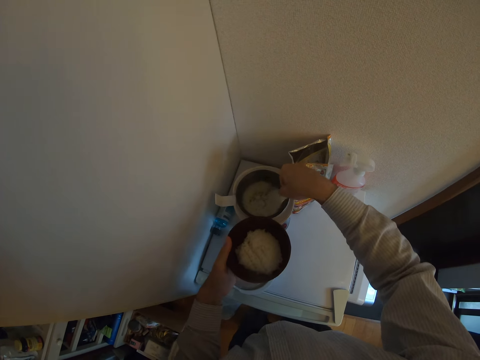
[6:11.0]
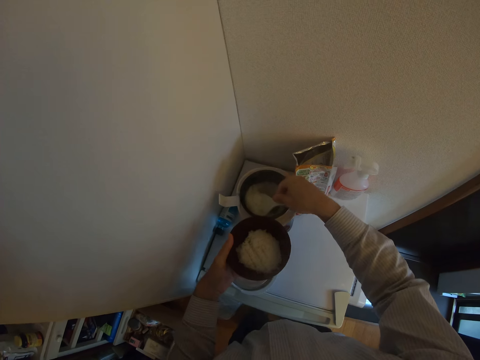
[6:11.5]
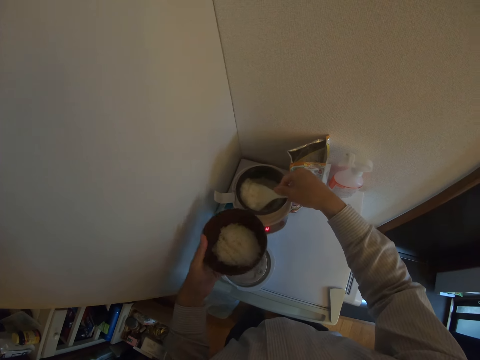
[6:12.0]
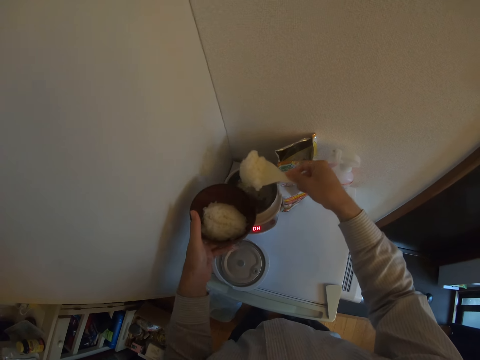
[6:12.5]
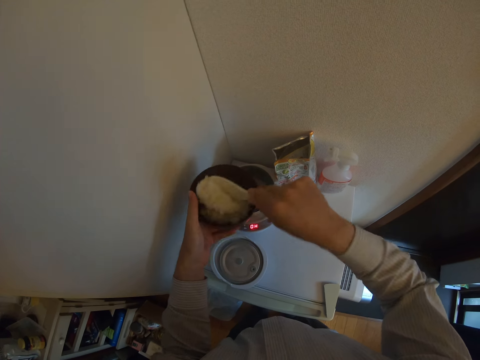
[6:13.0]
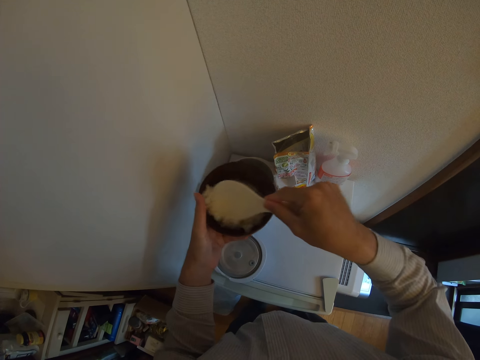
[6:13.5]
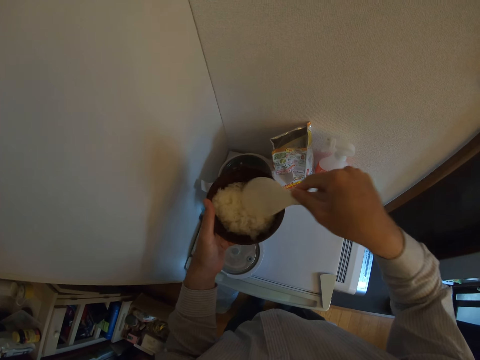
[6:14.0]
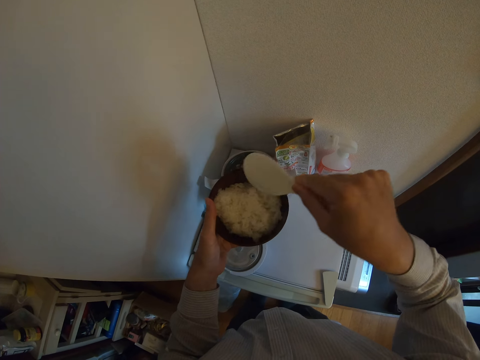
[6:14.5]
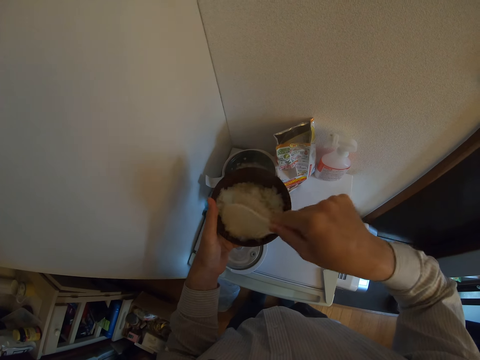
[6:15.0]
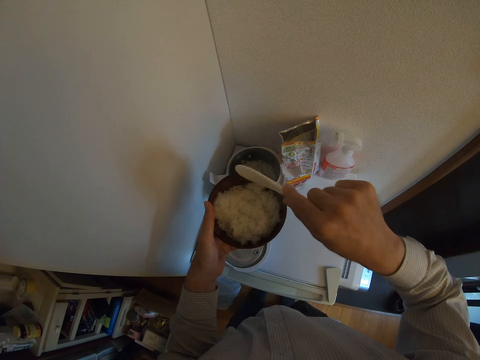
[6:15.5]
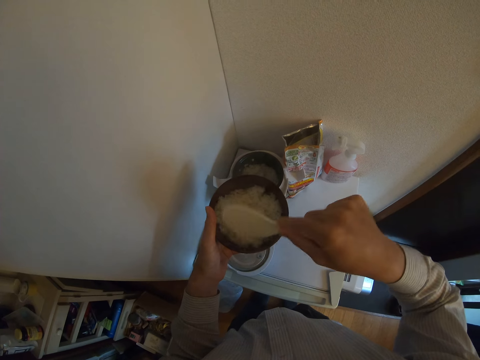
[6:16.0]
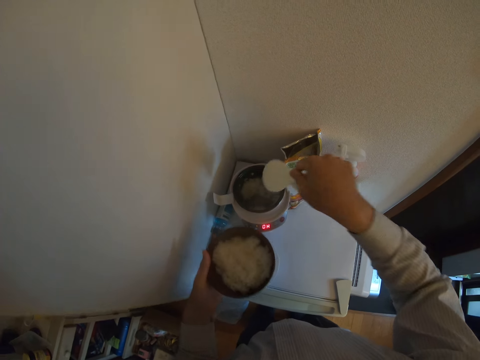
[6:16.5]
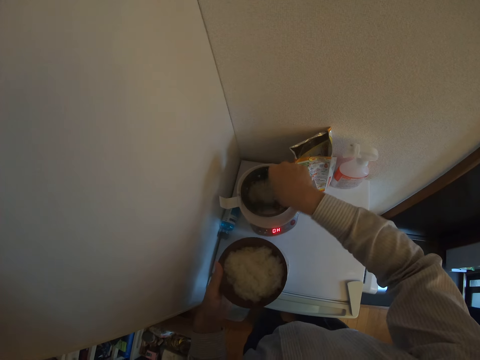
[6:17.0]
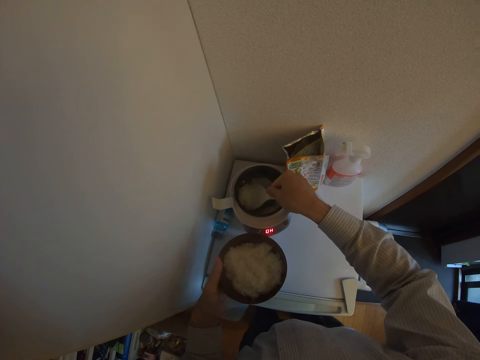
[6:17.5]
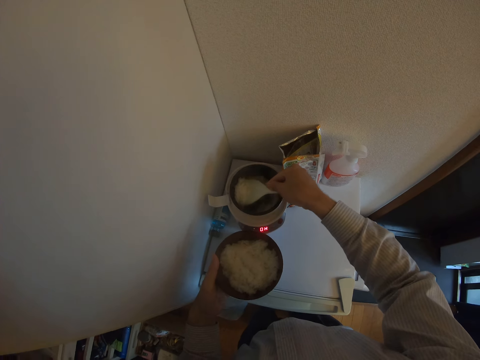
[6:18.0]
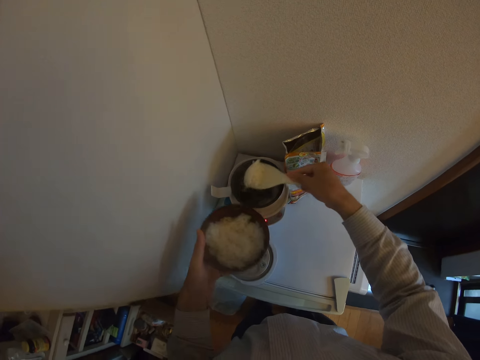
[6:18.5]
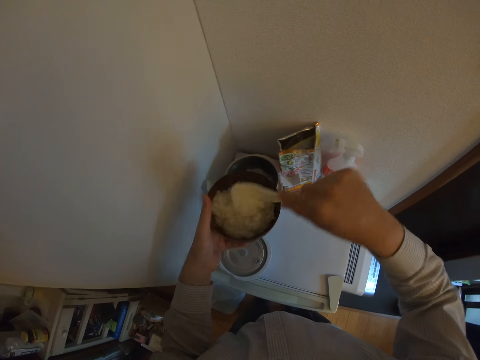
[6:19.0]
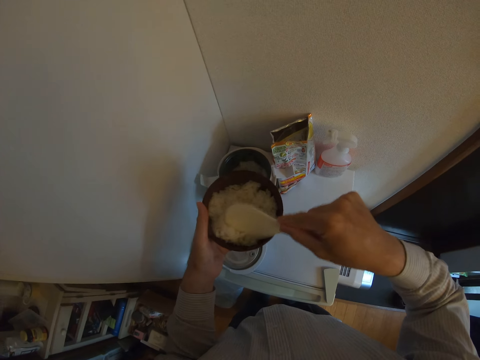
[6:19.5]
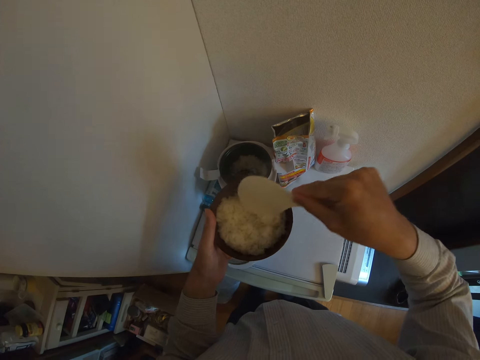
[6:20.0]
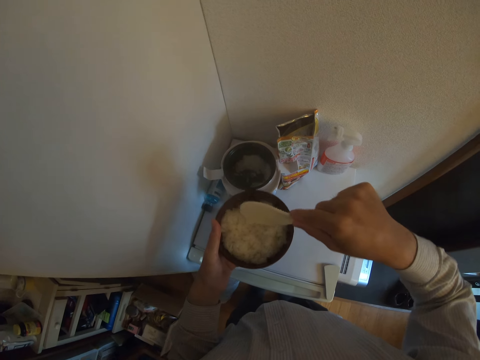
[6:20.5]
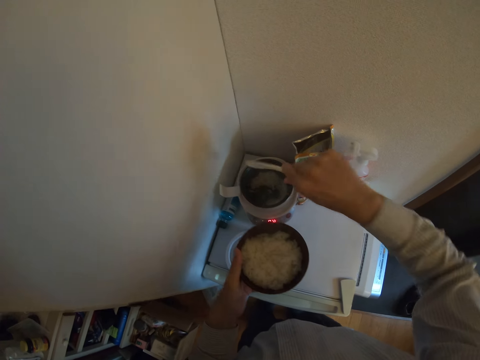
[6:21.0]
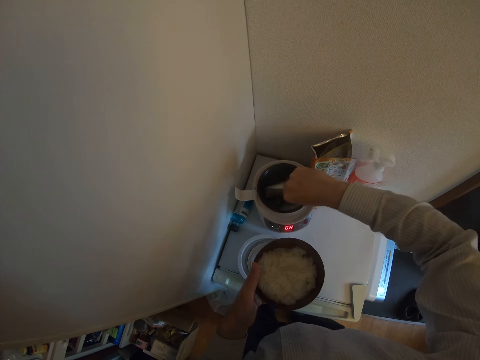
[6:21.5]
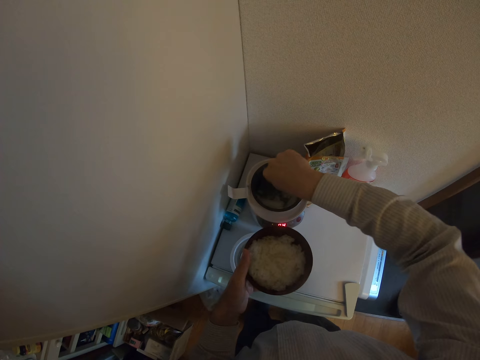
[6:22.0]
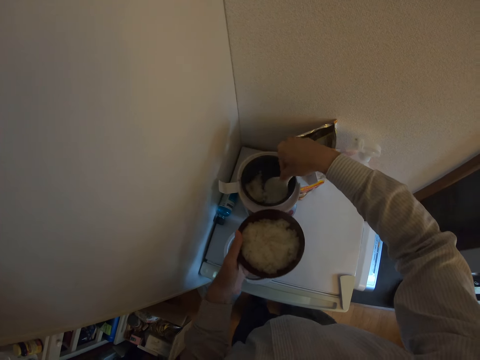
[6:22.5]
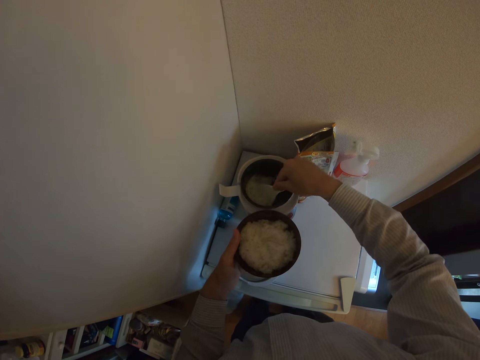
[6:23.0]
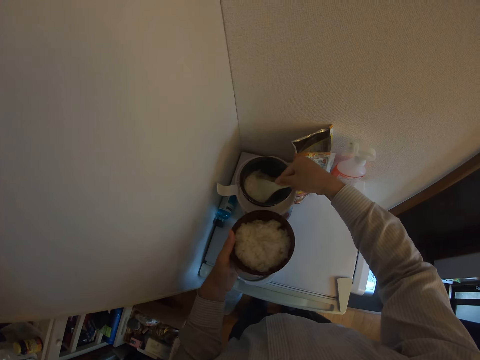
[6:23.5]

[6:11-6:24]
The camera wearer dips the spoon into the rice cooker again. They scoop the rice in the rice cooker with the spoon. They pour the rice on the spoon into the bowl again. They spread the rice with the spoon in the bowl. They dip the spoon into the rice cooker again. They scoop the rice in the rice cooker with the spoon. They pour the rice on the spoon into the bowl again. They spread the rice with the spoon in the bowl. They dip the spoon into the rice cooker again. They scoop the rice in the rice cooker with the spoon.

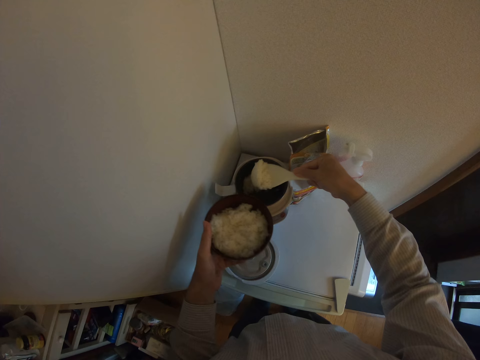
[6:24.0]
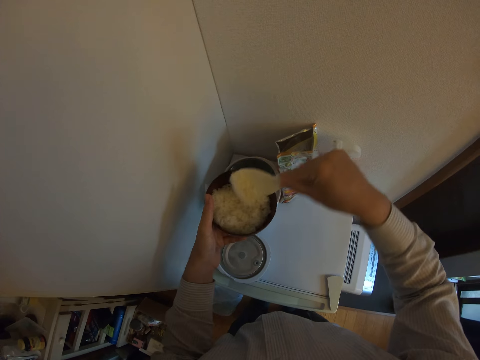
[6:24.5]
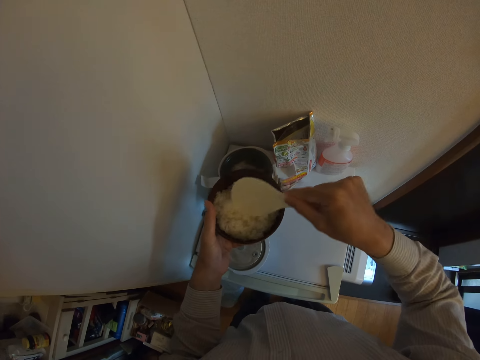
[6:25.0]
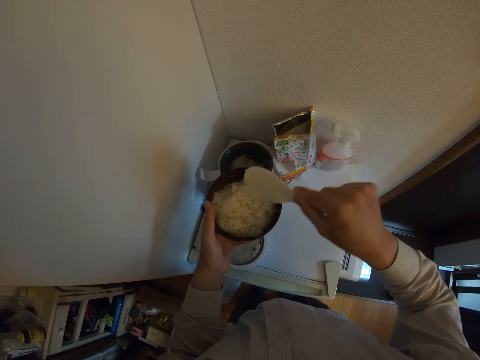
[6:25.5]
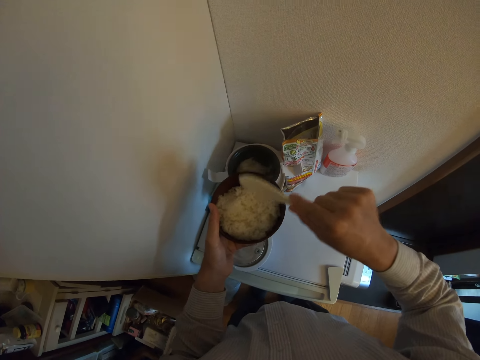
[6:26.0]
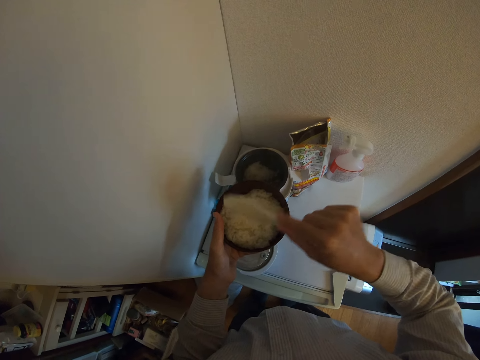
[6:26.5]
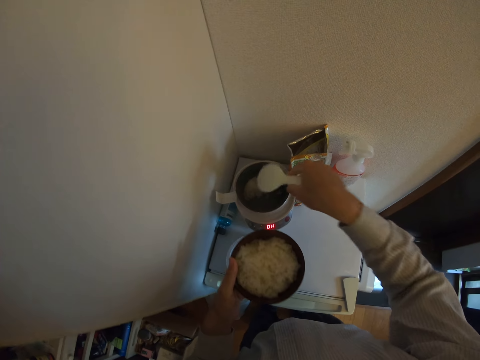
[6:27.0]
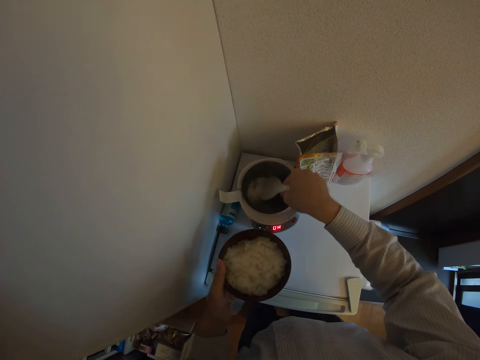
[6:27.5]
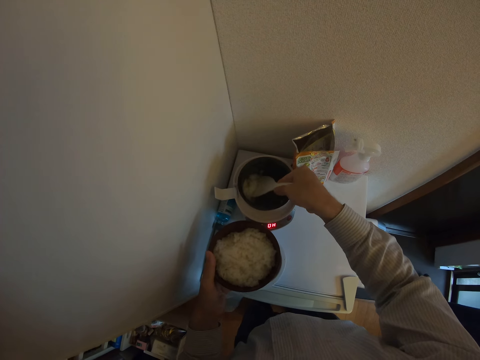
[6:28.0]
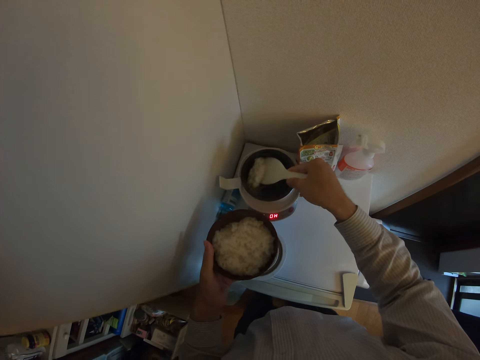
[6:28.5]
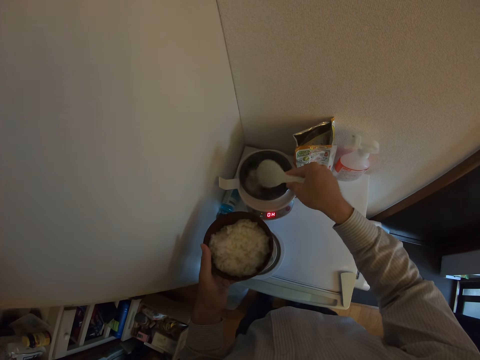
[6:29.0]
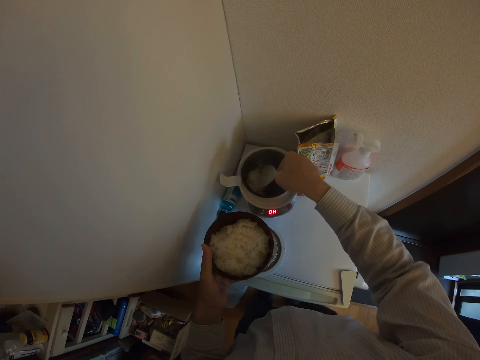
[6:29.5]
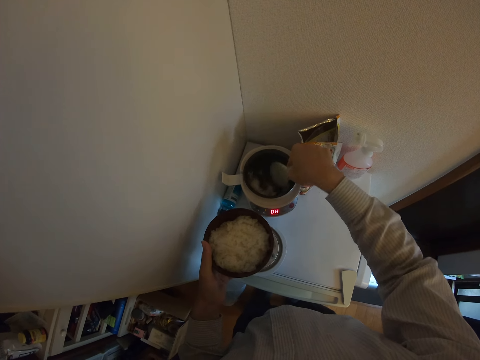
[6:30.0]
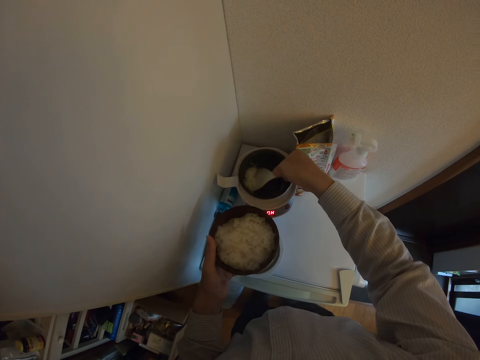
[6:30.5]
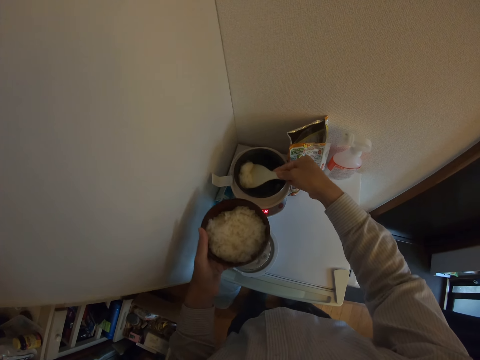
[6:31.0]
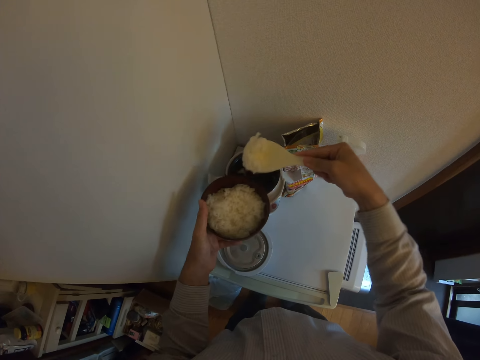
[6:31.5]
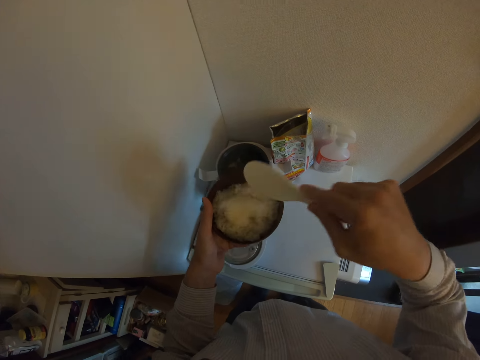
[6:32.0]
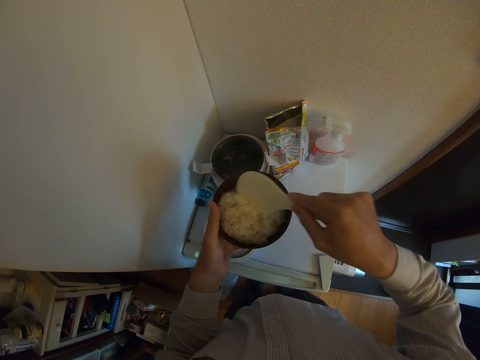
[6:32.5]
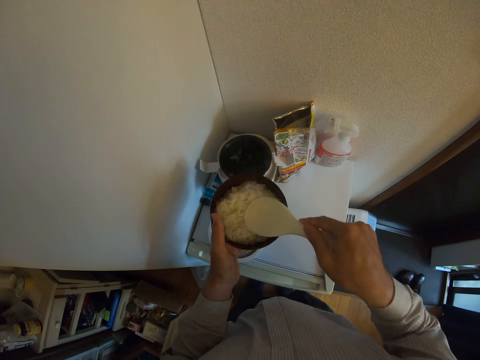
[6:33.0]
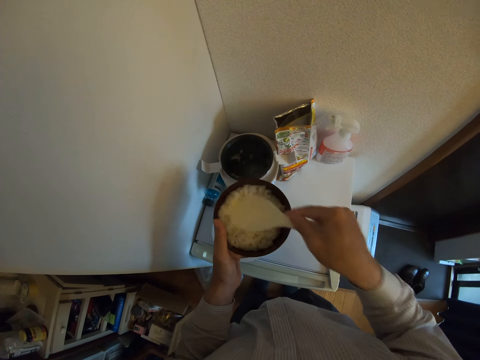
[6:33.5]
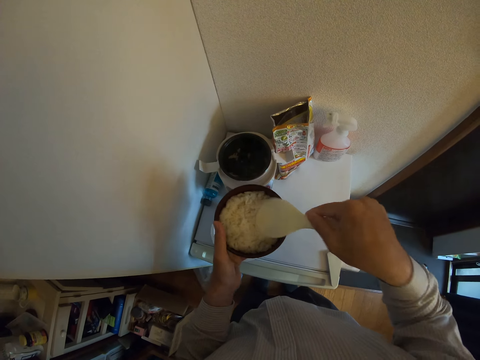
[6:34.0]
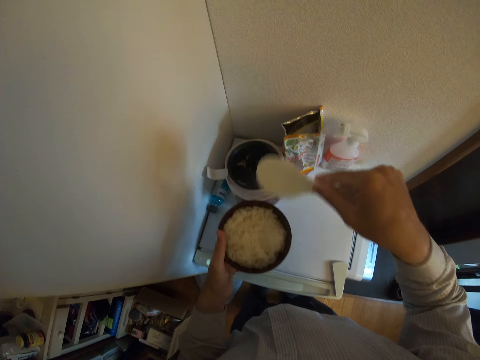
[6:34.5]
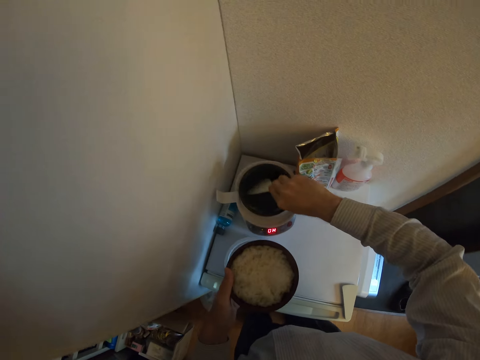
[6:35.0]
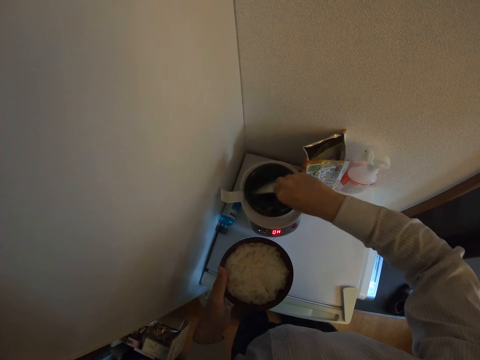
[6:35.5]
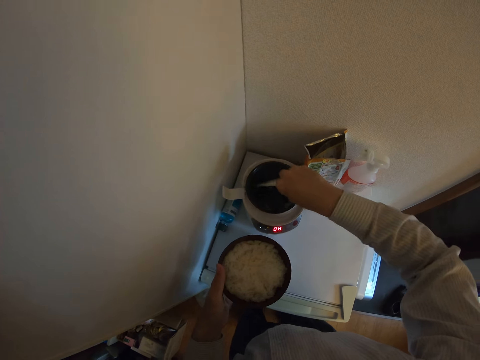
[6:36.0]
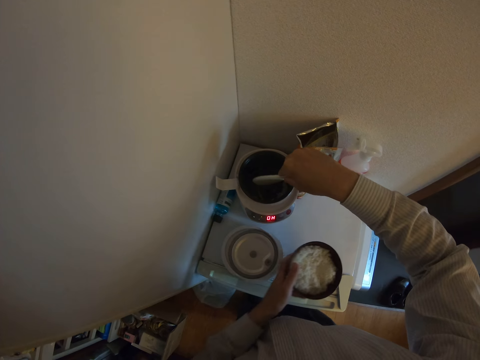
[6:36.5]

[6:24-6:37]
The camera wearer pours the rice on the spoon into the bowl again. They spread the rice with the spoon in the bowl. They dip the spoon into the rice cooker again. They scoop the rice in the rice cooker with the spoon. They pour the rice on the spoon into the bowl again. They spread the rice with the spoon in the bowl. They dip the spoon into the rice cooker again. They scrape the rice cooker with the spoon.
